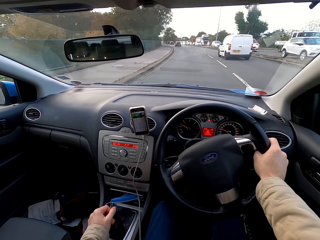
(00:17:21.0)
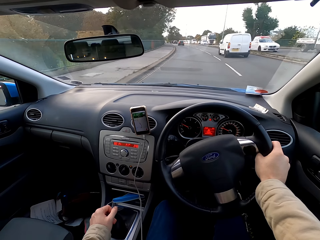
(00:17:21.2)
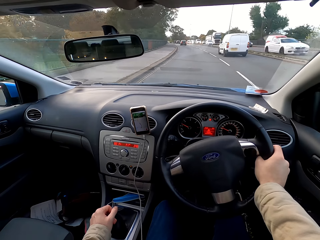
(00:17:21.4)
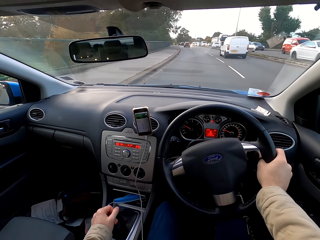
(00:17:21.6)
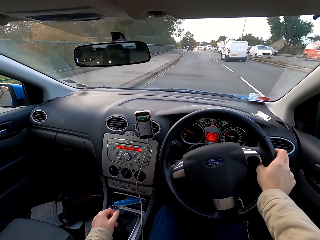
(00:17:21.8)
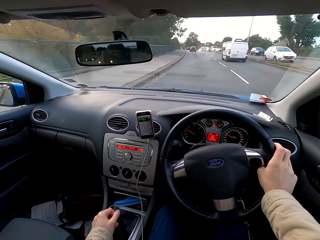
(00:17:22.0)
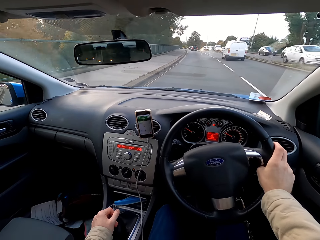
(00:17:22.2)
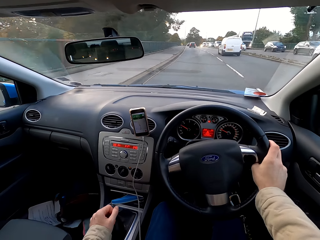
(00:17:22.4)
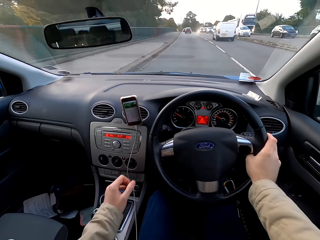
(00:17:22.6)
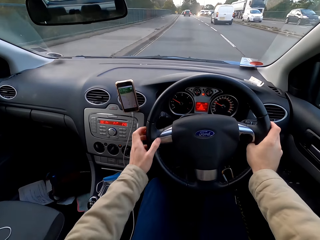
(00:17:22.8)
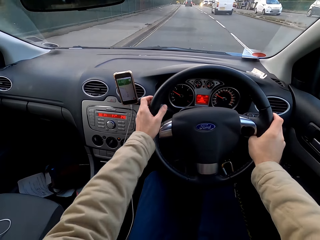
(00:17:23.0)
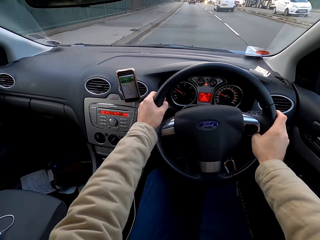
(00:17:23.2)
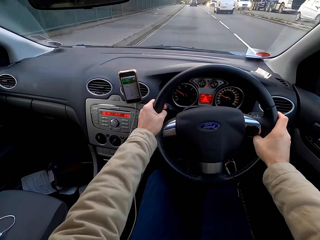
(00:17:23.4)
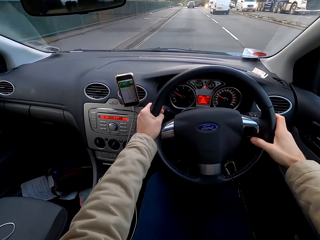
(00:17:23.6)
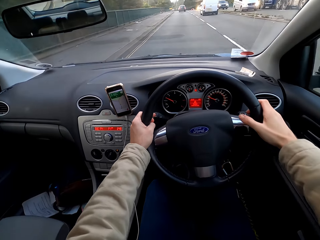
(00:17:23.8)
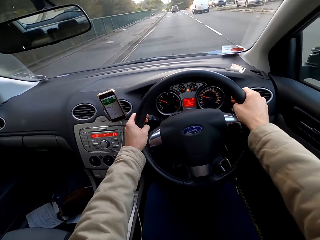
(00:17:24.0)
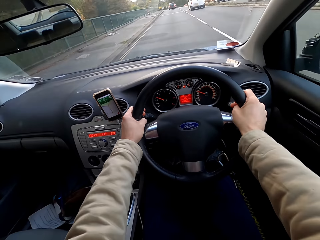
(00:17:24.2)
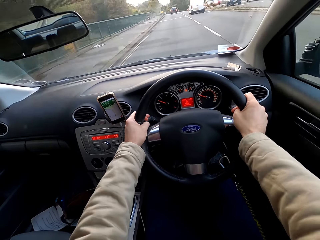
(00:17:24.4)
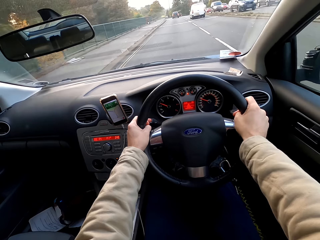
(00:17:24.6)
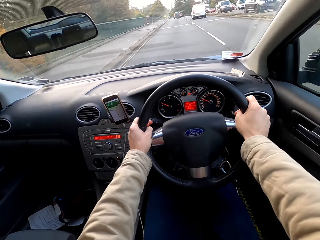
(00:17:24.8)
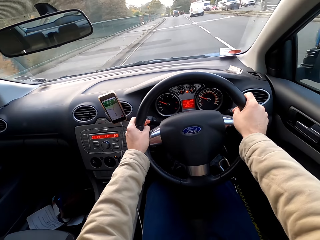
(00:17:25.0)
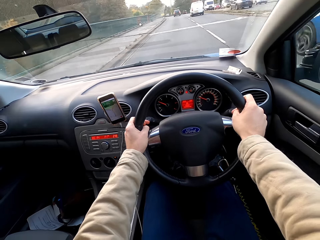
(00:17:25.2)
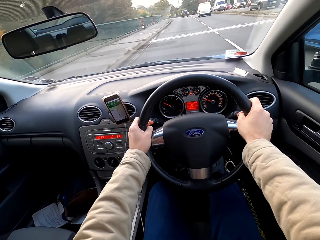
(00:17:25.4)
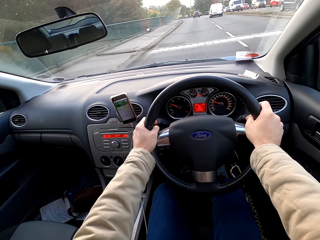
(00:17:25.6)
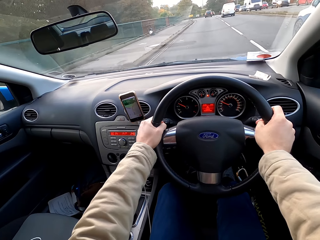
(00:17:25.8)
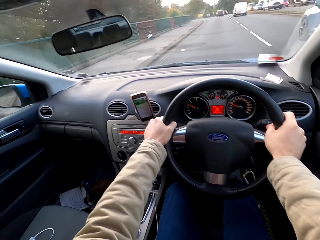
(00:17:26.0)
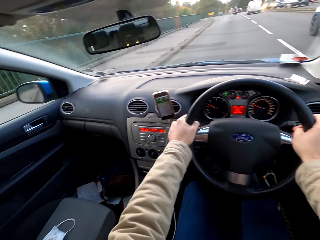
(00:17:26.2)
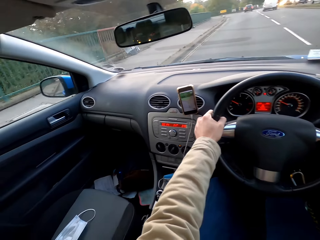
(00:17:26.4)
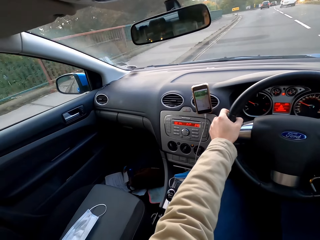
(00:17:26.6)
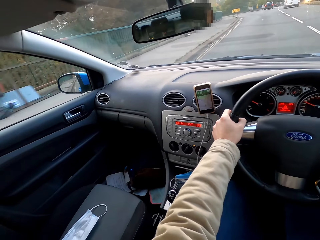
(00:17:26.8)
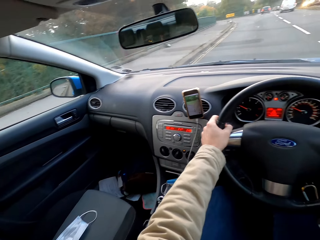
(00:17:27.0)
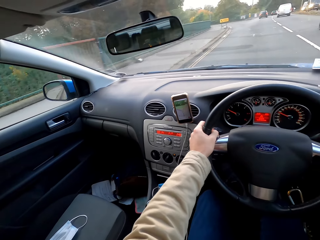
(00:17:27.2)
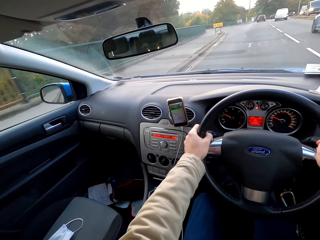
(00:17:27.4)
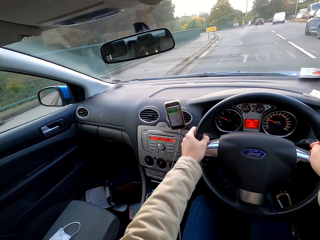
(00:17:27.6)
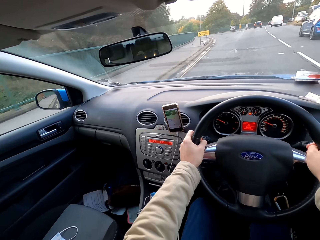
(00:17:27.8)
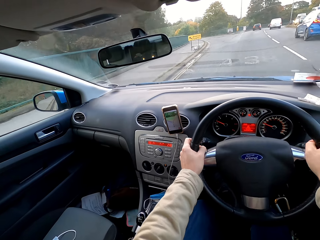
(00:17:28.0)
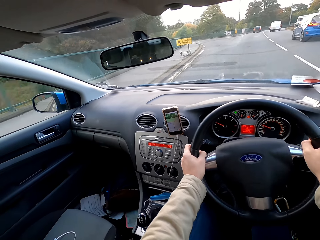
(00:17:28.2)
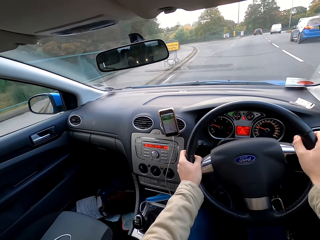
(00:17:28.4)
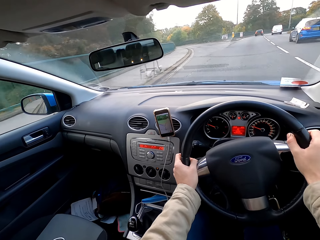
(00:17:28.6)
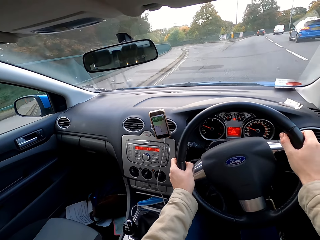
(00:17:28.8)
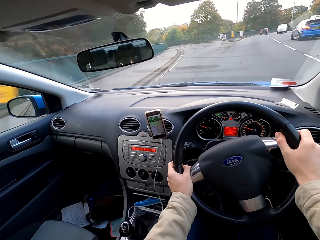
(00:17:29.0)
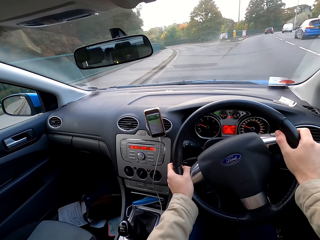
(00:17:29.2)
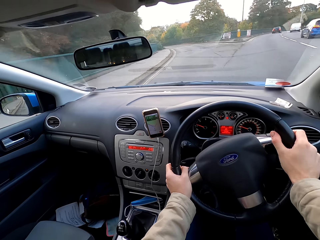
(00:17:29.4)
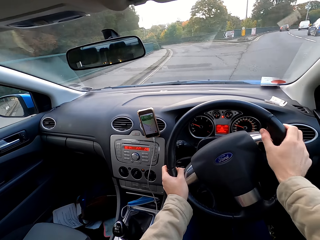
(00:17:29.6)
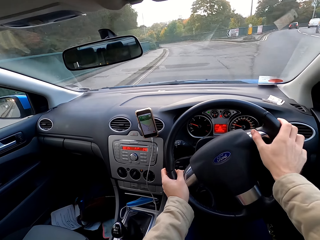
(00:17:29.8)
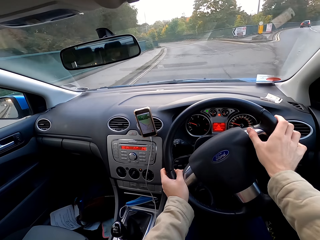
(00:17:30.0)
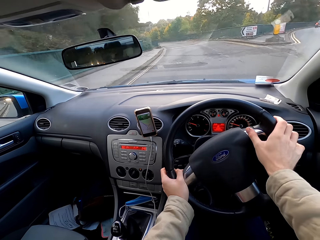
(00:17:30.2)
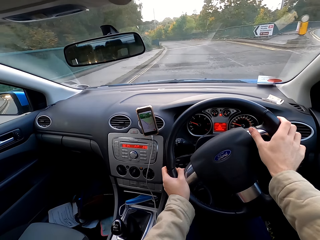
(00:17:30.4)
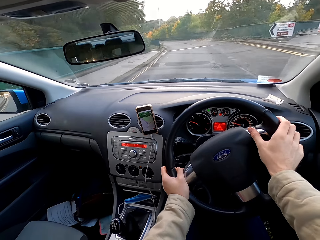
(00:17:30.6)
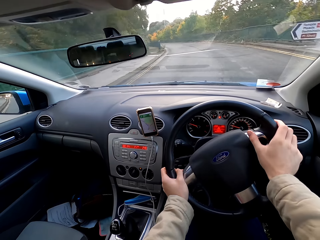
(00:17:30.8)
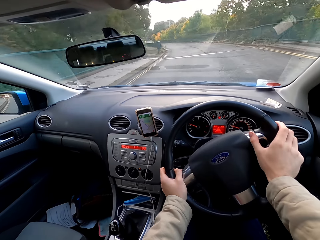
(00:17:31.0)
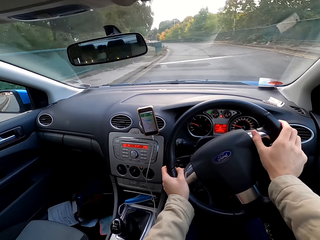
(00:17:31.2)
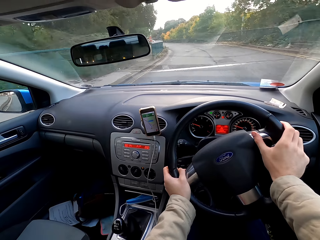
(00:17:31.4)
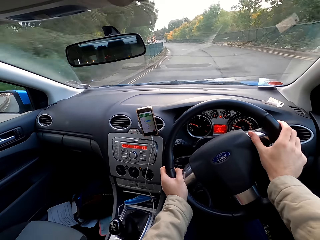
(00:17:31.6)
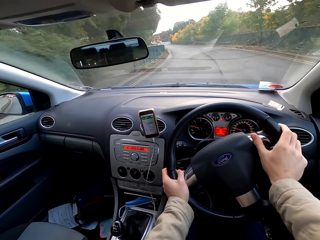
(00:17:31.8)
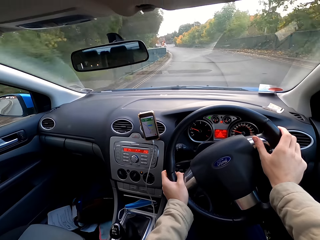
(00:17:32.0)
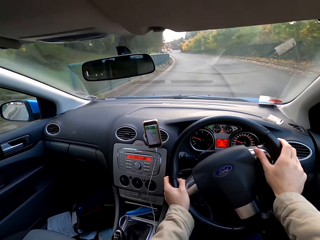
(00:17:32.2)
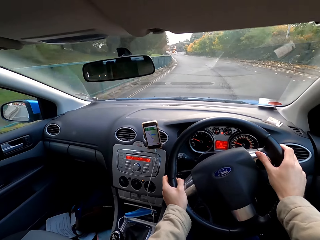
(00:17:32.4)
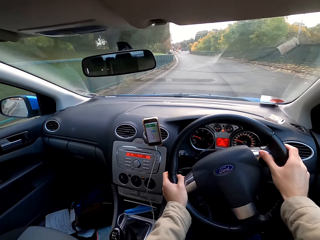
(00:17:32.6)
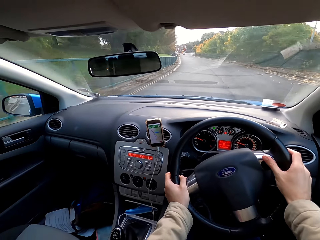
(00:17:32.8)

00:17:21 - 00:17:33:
The camera wearer drives the car with both hands. They hold a steering wheel with both hands.

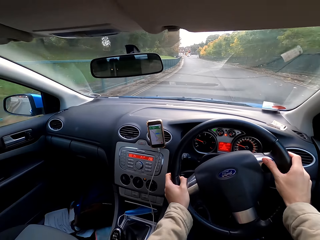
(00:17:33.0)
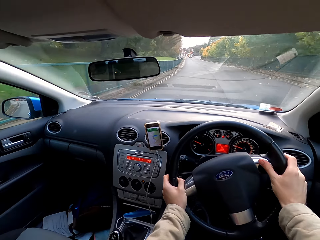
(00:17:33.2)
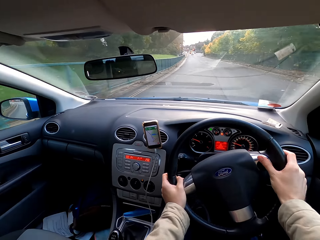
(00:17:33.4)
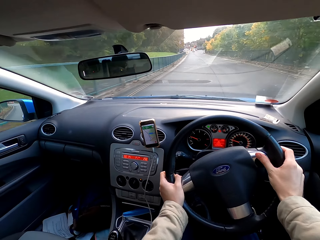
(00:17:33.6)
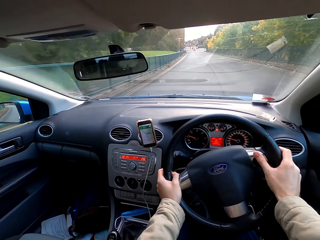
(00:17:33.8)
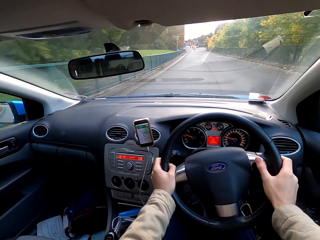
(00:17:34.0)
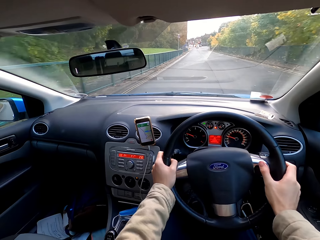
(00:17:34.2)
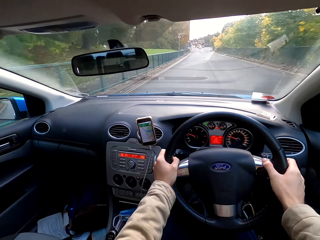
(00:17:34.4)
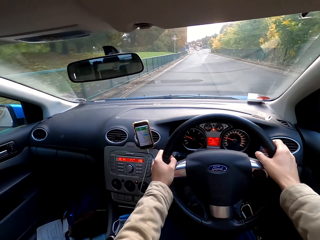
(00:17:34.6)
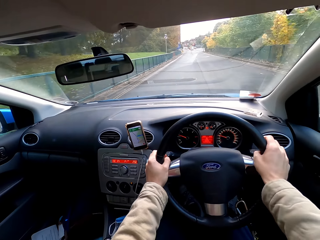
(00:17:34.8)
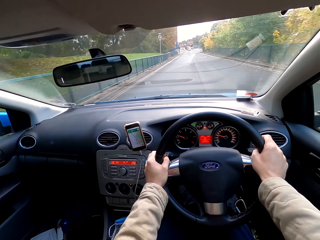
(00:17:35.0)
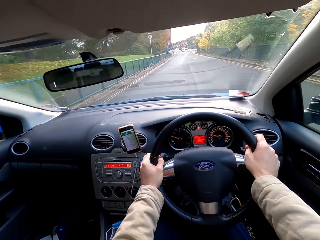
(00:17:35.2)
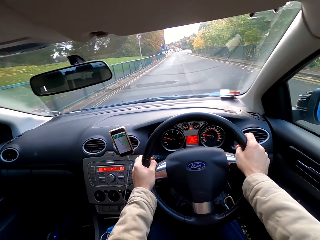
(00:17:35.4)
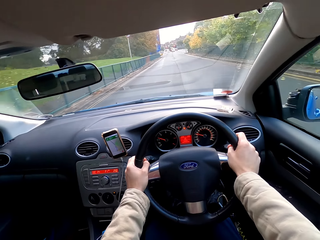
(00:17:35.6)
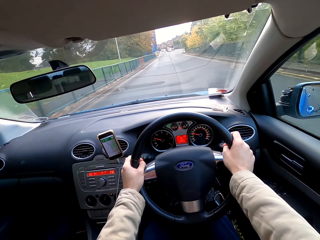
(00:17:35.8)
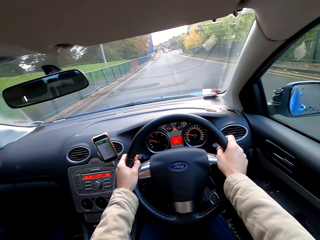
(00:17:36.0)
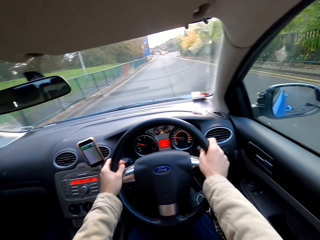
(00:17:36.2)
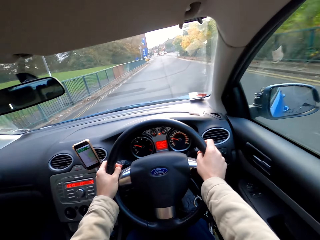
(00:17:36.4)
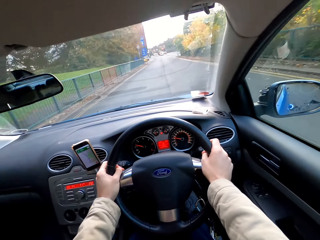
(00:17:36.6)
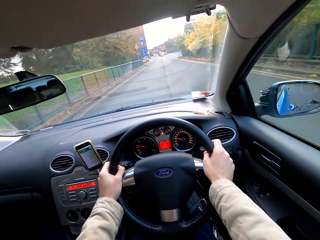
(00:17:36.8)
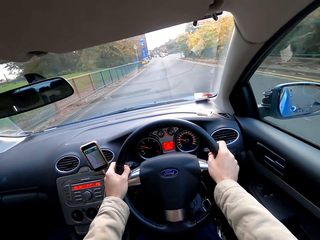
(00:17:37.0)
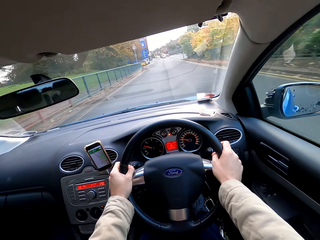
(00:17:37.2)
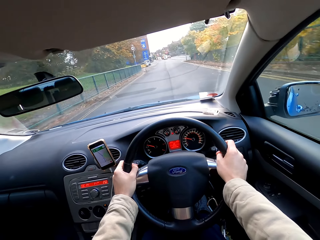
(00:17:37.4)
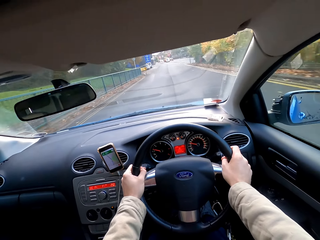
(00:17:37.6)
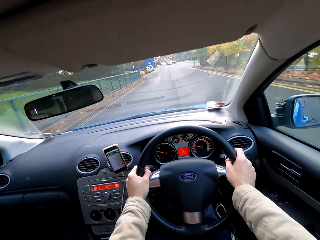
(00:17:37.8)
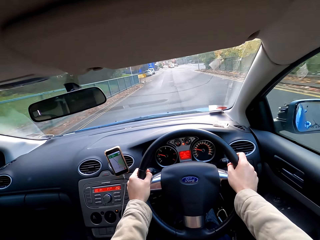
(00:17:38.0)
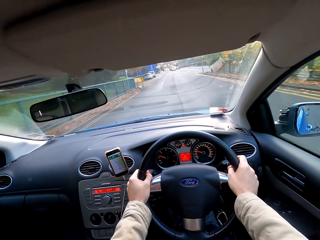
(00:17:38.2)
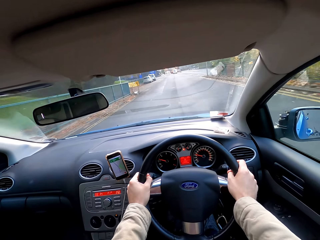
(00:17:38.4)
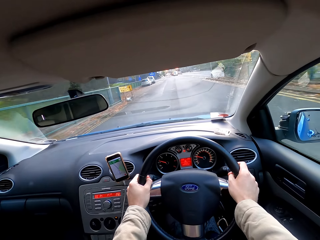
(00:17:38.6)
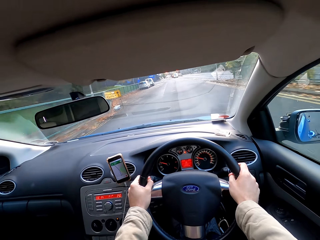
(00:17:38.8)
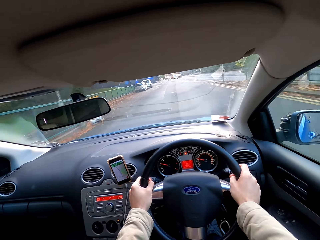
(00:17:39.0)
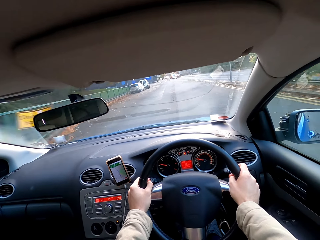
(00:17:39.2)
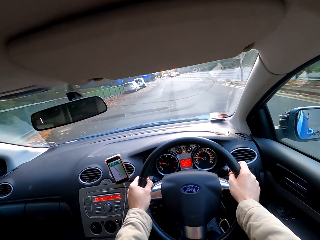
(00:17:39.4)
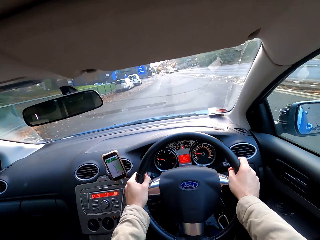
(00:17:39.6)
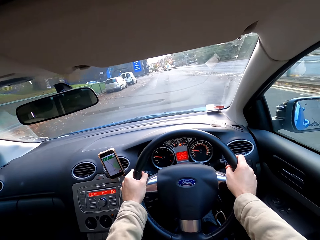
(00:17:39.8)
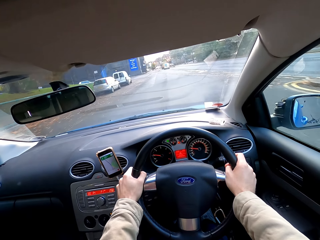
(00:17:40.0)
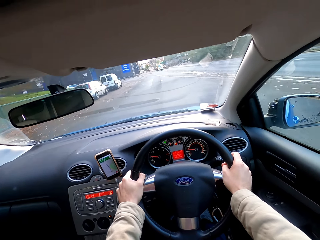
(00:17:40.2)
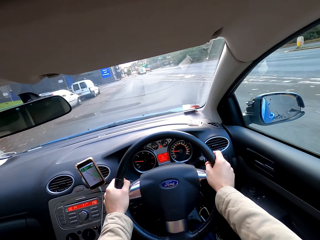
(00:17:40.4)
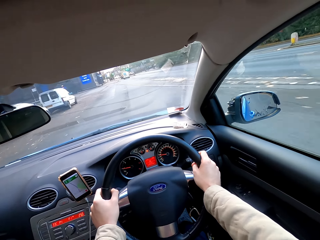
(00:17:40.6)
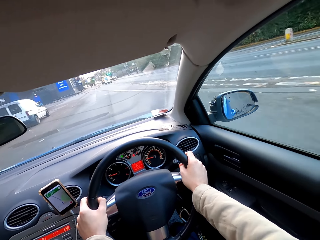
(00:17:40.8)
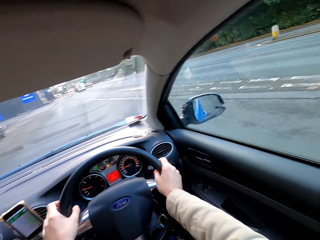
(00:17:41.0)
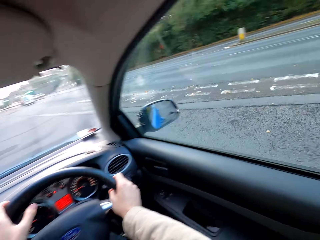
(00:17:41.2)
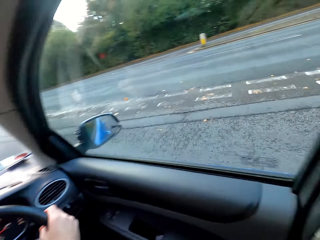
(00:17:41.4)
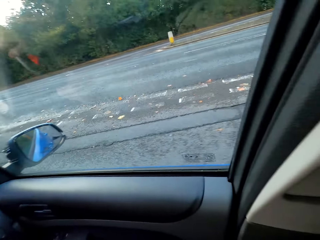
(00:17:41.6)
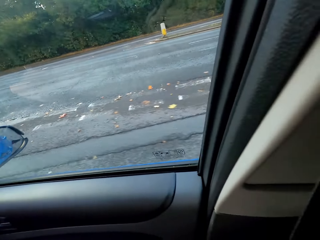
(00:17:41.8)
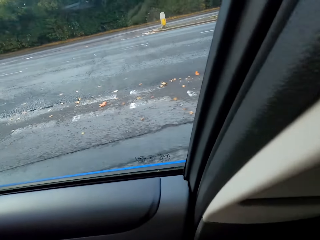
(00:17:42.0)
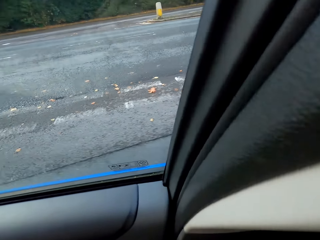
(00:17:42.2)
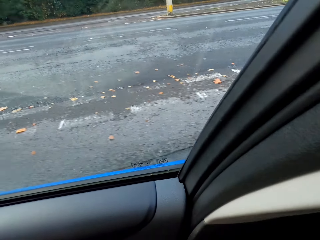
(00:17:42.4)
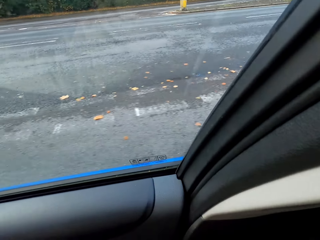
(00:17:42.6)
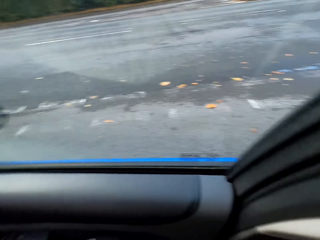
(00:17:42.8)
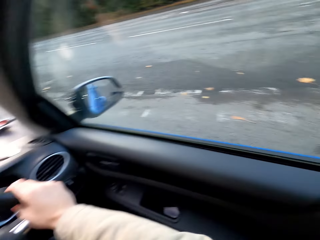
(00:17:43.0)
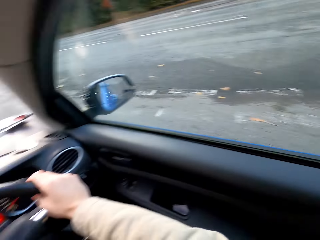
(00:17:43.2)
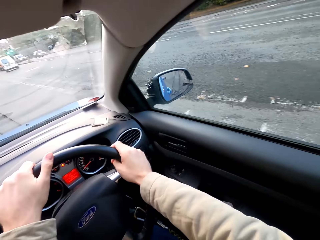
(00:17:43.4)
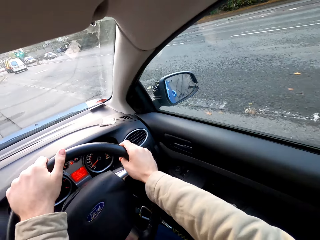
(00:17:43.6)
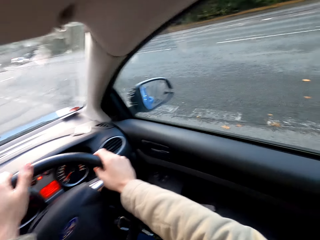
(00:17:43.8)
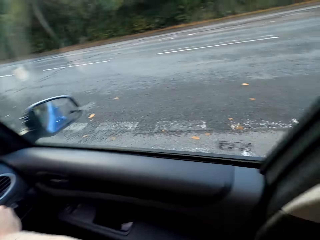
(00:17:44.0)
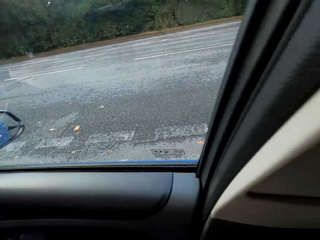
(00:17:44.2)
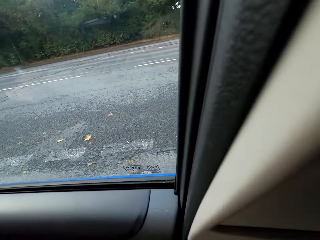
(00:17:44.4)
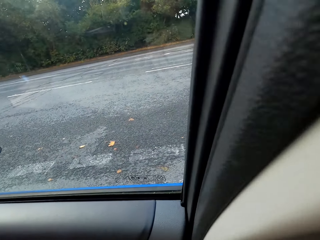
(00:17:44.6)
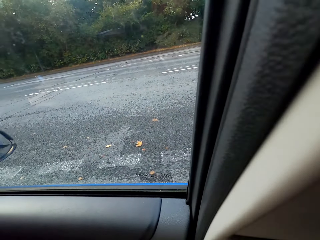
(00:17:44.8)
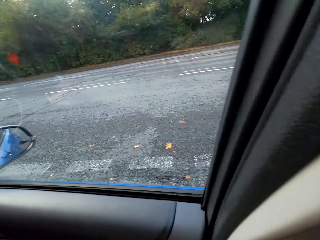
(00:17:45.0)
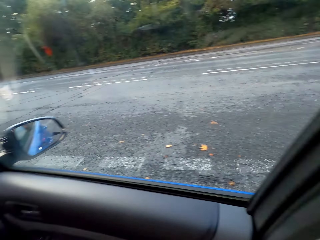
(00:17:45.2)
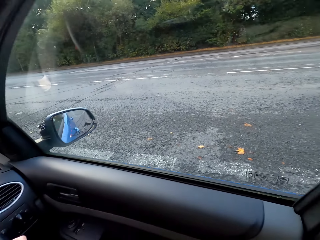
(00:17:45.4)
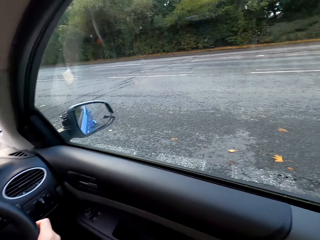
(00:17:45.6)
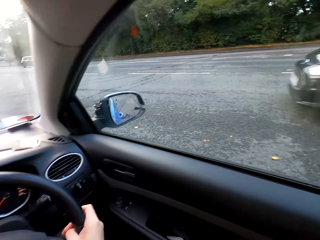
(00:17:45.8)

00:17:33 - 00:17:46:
The camera wearer removes a hand from a steering wheel. They look around.
